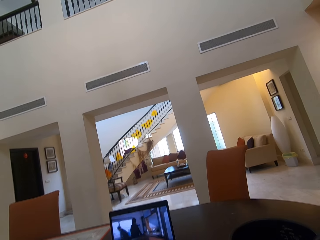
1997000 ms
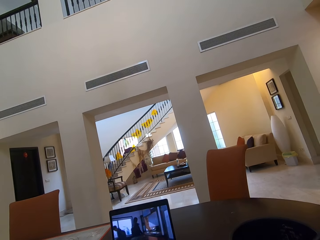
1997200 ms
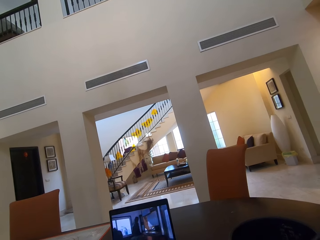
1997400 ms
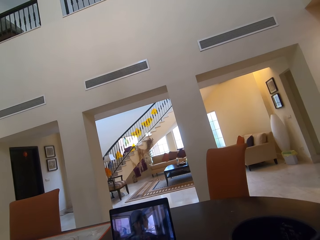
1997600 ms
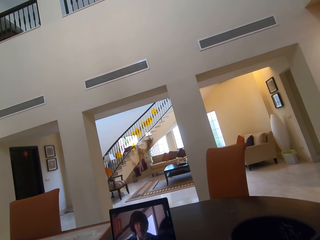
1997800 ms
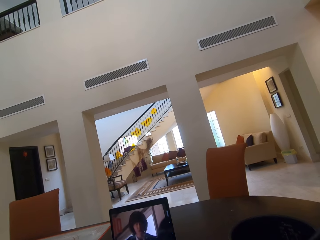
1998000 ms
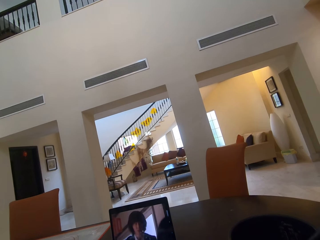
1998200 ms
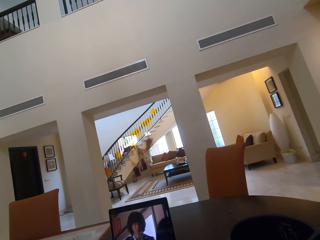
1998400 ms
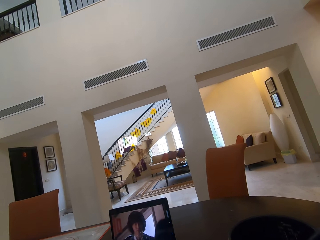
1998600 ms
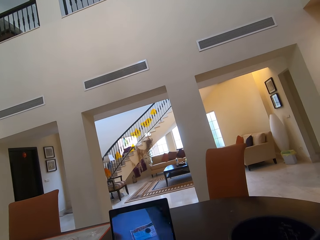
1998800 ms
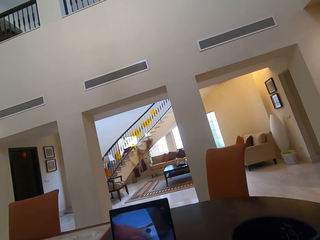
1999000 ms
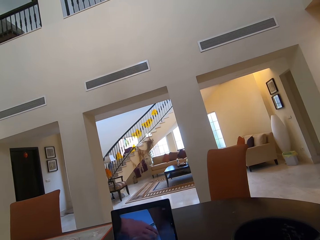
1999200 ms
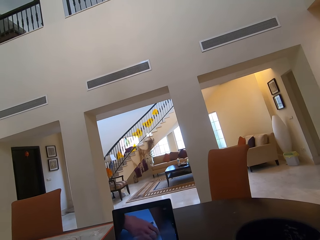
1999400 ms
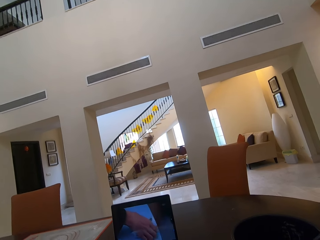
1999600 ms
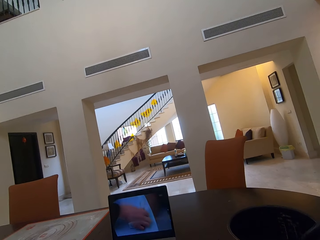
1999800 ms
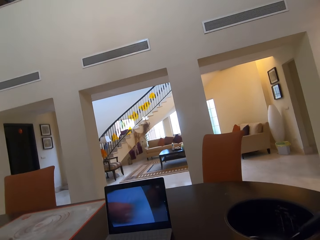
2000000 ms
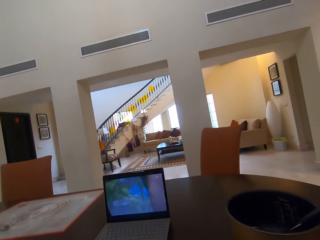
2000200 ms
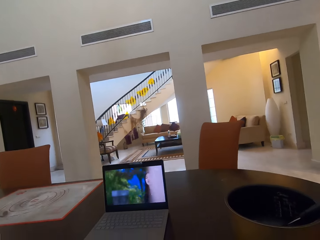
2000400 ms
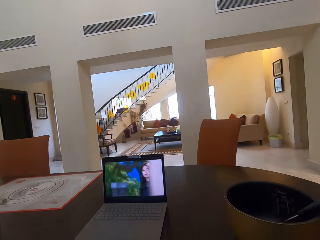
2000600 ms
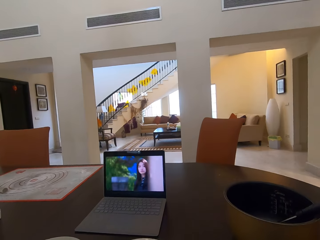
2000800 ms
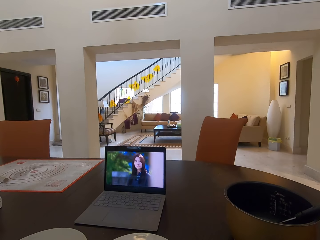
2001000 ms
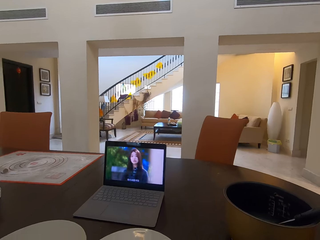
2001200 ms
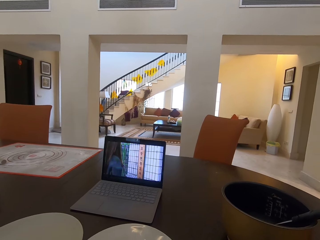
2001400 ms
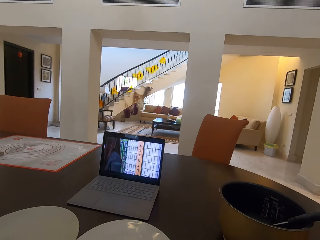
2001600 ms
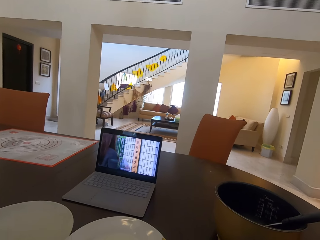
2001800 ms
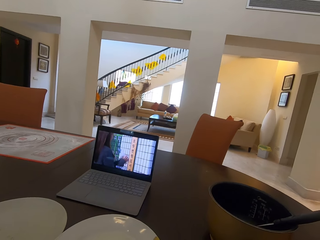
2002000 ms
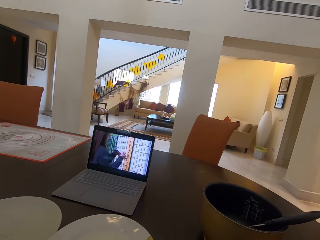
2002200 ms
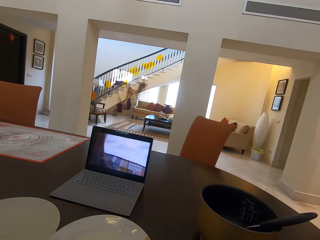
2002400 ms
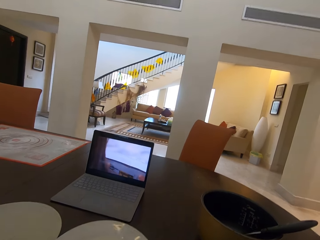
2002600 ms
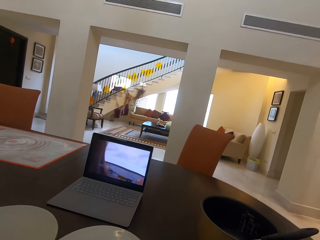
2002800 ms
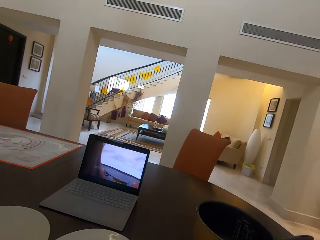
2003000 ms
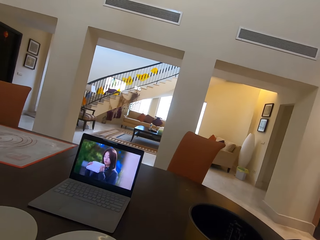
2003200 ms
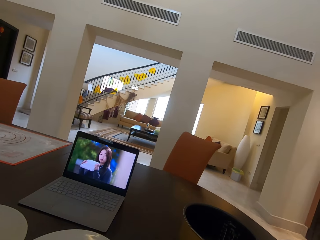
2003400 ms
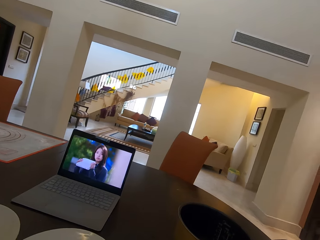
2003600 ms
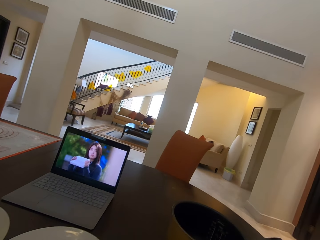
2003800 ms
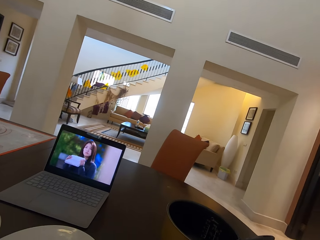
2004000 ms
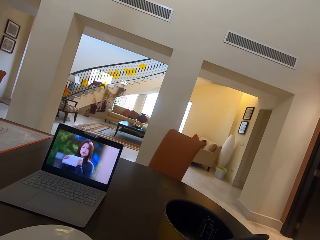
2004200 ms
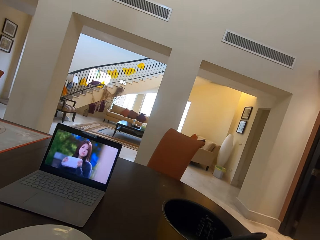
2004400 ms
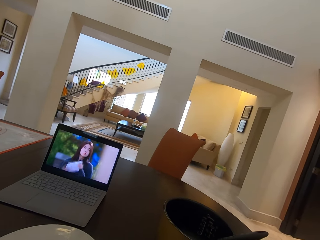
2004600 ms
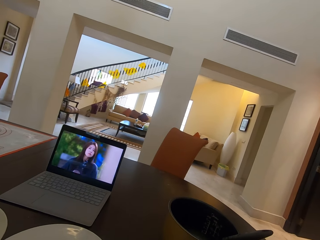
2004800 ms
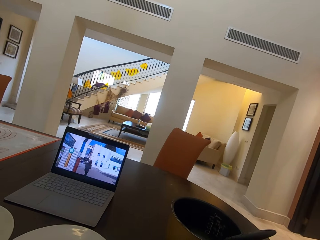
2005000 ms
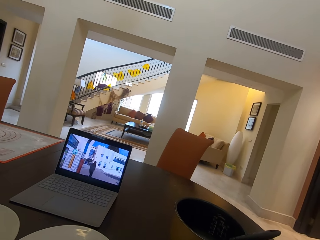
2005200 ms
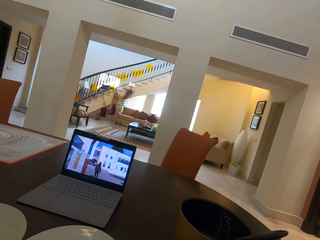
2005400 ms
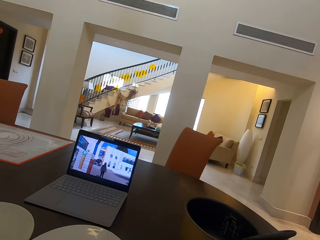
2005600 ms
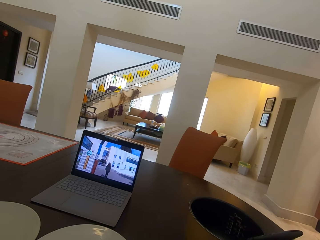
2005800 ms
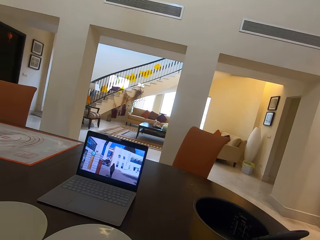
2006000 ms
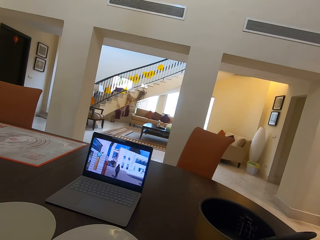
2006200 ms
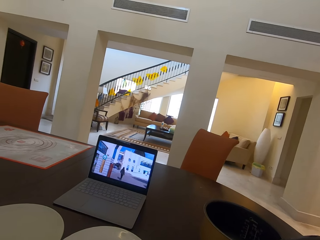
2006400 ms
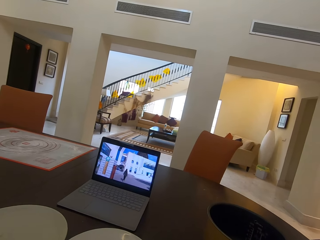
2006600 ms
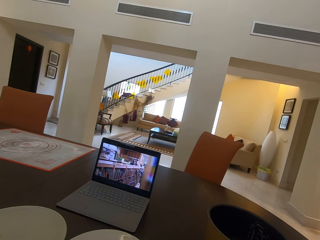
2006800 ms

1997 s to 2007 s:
The camera wearer interacts with a woman.

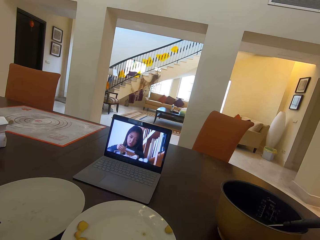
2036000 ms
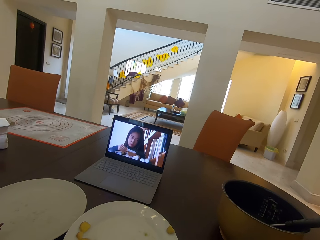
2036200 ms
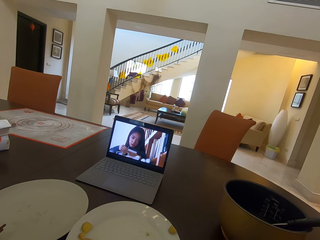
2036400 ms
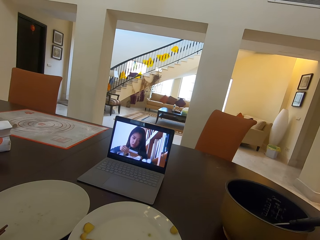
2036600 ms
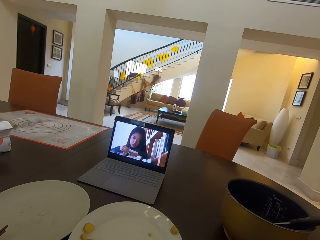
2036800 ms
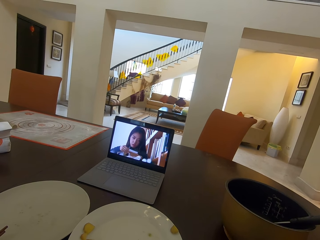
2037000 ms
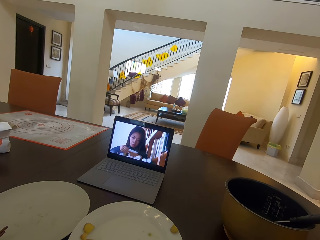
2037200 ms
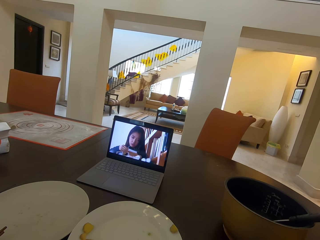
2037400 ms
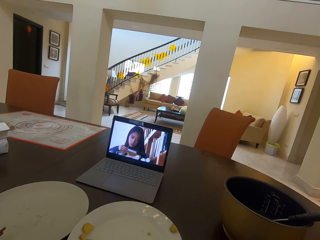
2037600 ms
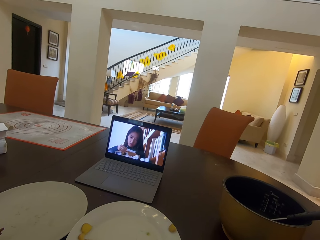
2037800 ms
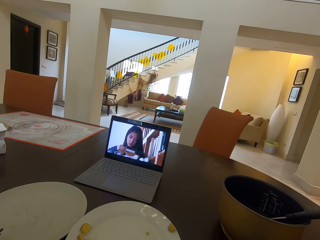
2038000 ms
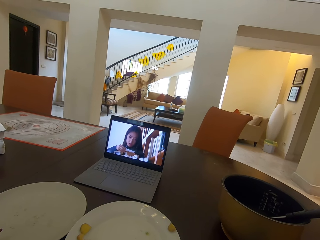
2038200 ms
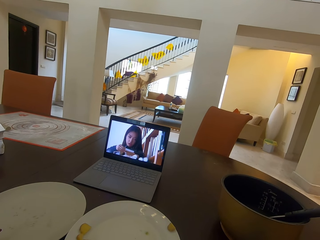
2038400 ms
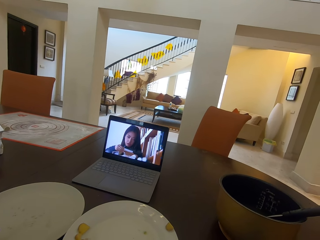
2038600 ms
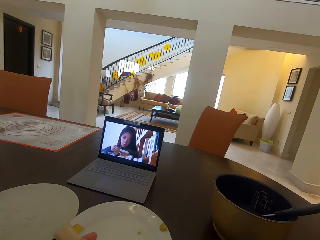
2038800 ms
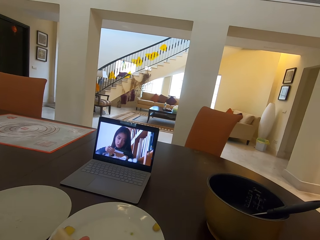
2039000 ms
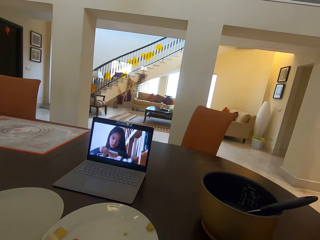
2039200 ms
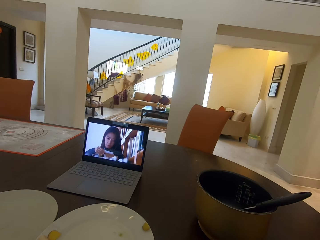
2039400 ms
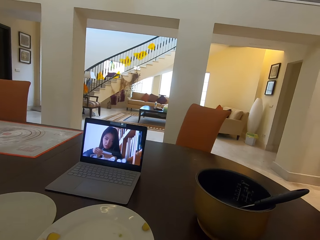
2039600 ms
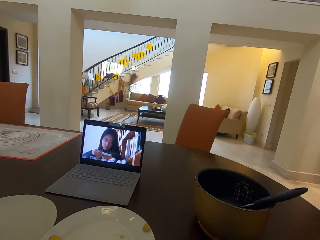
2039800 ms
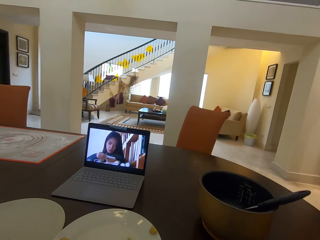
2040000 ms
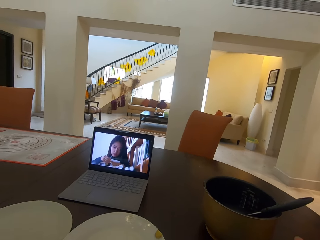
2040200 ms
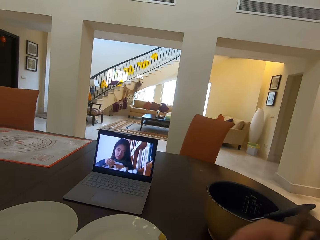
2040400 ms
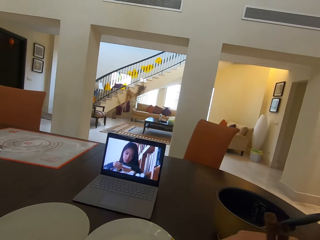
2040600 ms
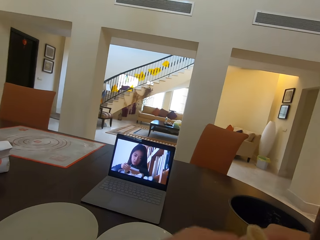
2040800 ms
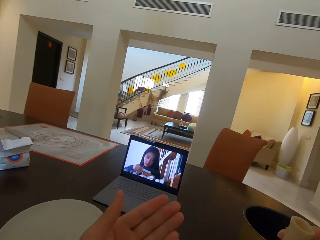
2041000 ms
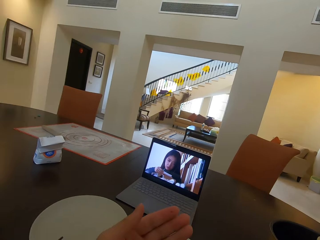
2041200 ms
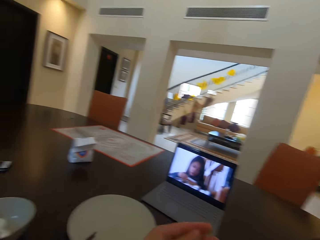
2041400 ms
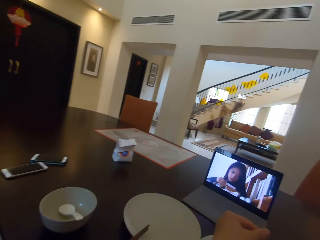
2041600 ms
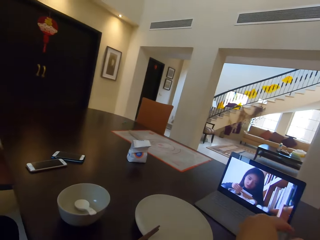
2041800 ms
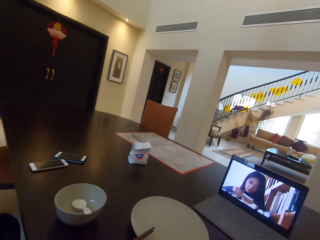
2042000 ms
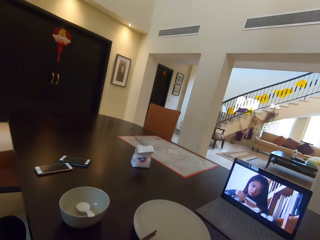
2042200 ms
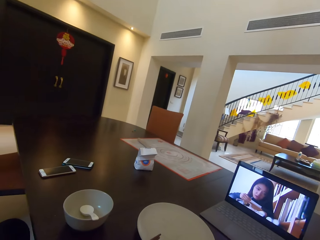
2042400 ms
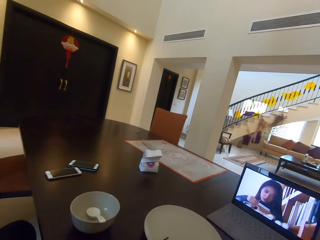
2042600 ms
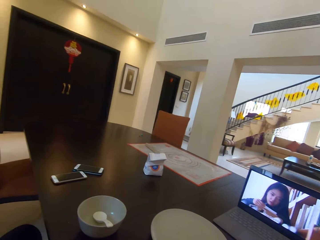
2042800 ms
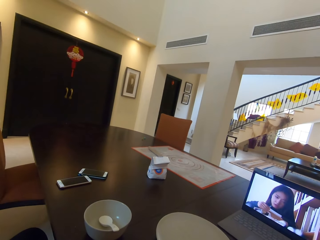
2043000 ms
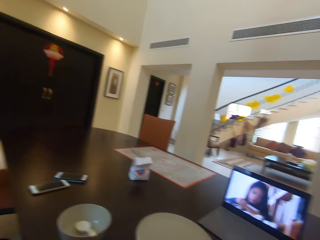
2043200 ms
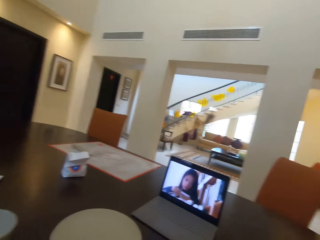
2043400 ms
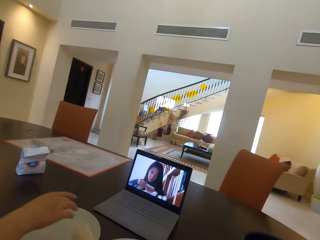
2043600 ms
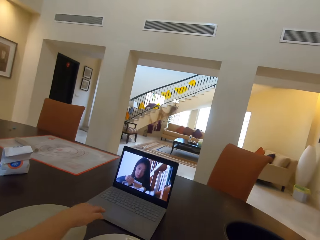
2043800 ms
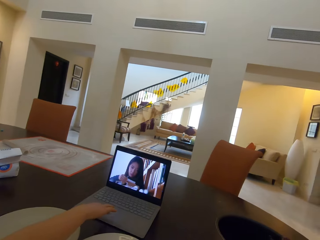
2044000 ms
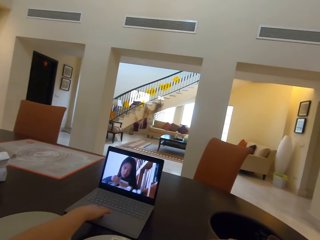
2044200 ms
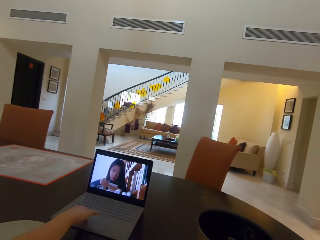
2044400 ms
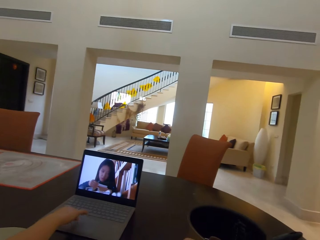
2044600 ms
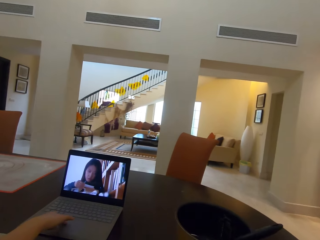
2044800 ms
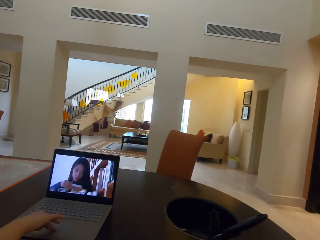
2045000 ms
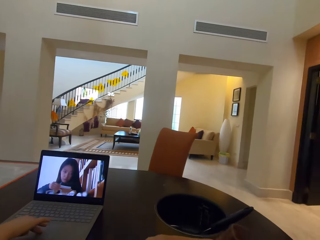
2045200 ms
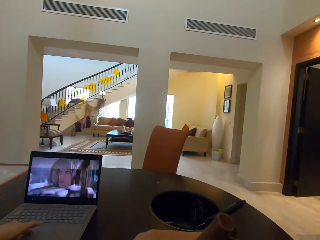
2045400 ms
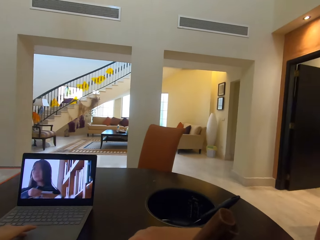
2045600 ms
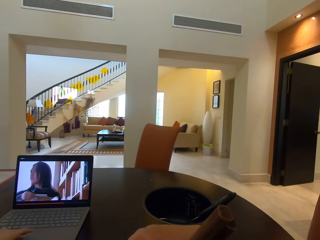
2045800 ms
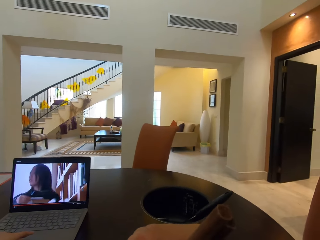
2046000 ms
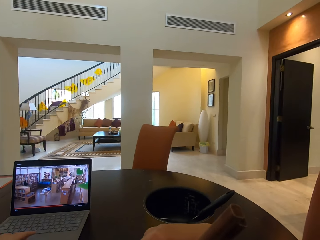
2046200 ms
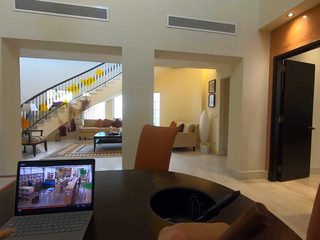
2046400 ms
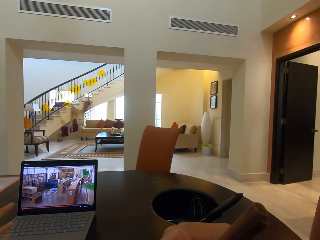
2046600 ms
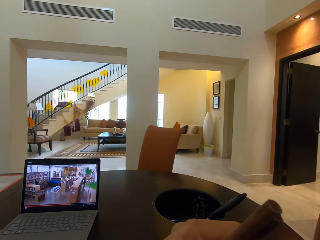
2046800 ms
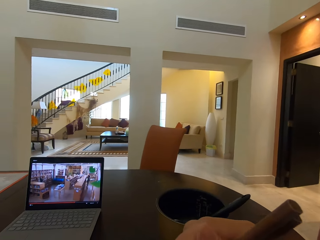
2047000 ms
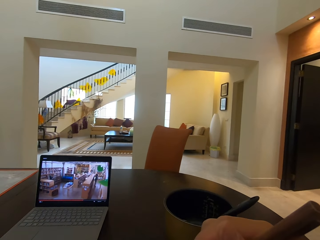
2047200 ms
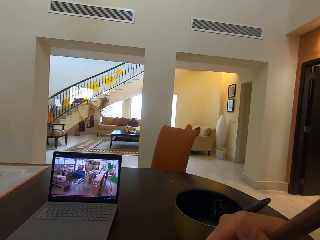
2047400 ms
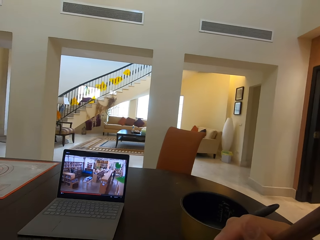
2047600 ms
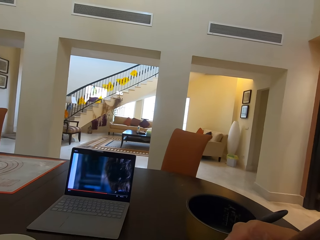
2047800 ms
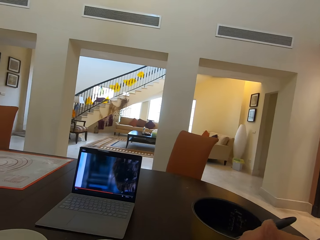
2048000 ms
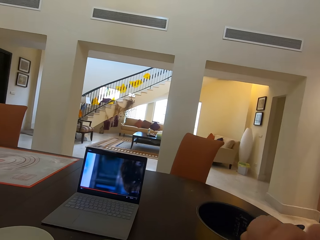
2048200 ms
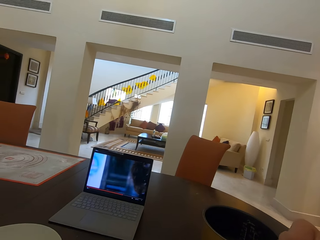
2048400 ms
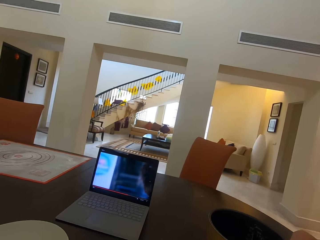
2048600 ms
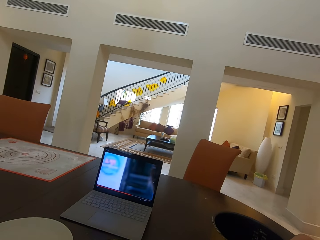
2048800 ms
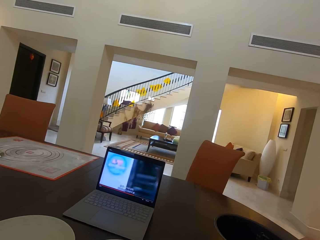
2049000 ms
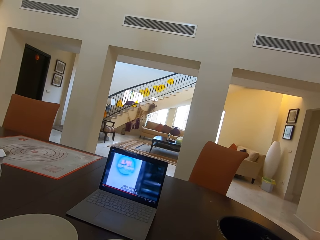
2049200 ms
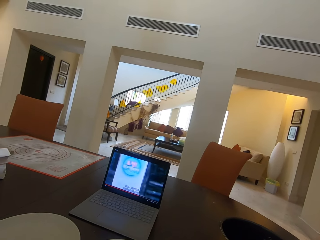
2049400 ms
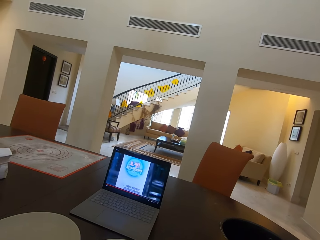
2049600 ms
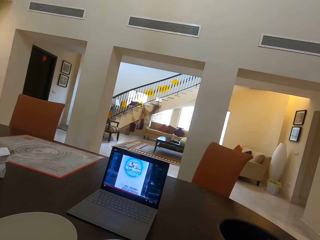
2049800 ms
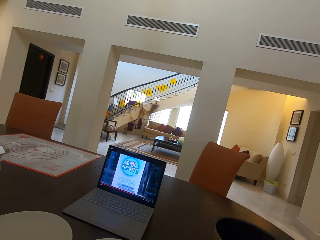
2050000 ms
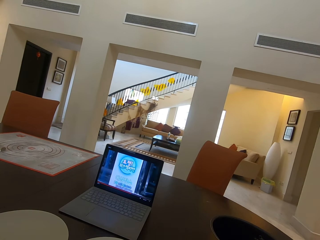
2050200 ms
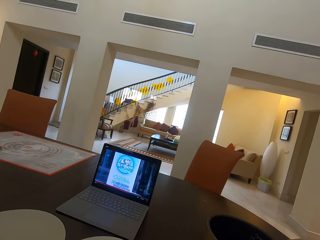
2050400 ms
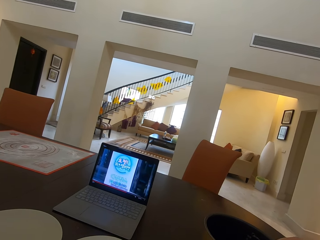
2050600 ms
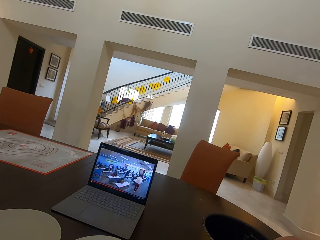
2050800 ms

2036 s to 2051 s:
The camera wearer watches a movie. They move the hands. They look around. They operate the laptop. They watch the movie on the laptop. They interact with a woman.
